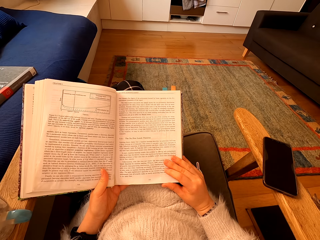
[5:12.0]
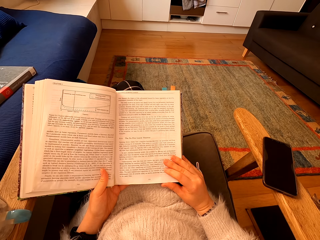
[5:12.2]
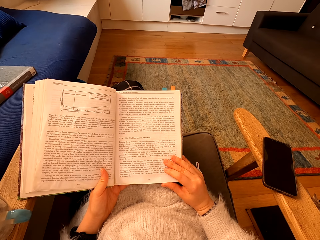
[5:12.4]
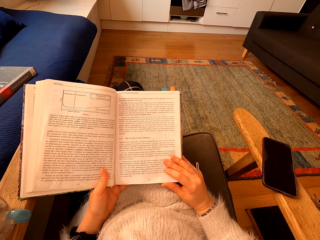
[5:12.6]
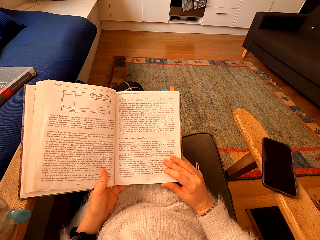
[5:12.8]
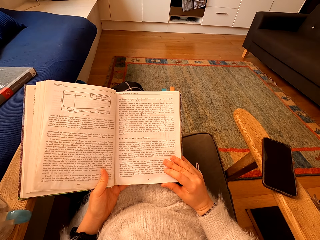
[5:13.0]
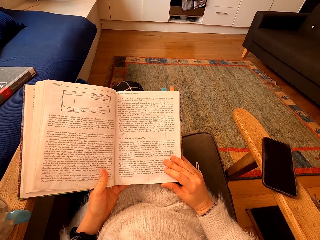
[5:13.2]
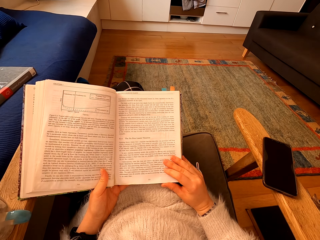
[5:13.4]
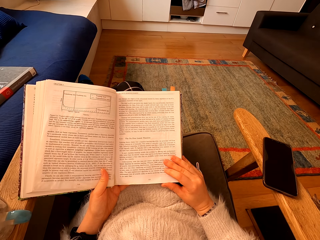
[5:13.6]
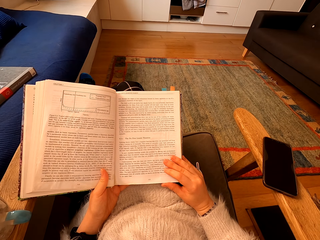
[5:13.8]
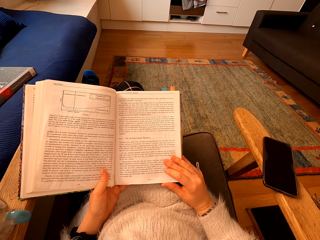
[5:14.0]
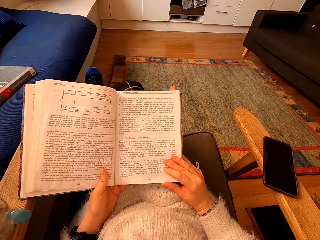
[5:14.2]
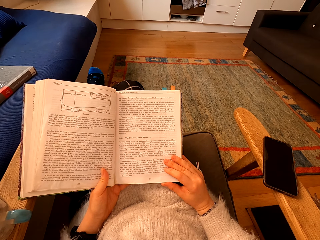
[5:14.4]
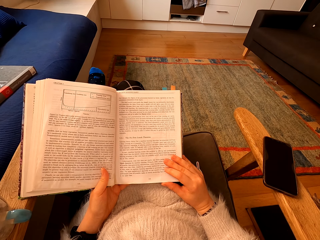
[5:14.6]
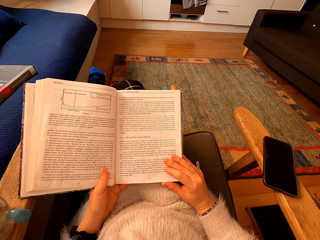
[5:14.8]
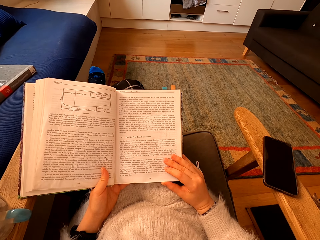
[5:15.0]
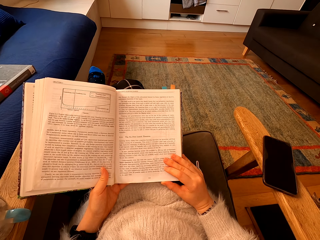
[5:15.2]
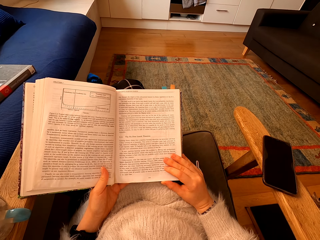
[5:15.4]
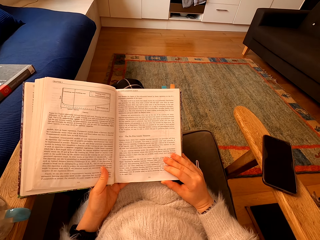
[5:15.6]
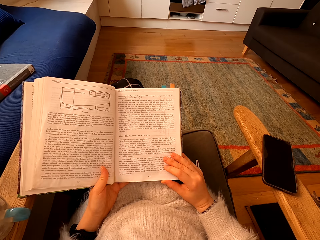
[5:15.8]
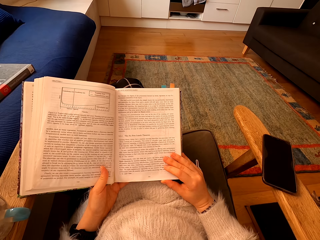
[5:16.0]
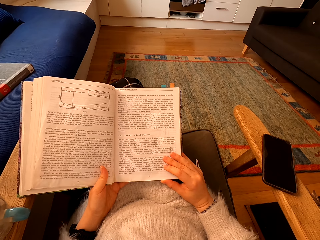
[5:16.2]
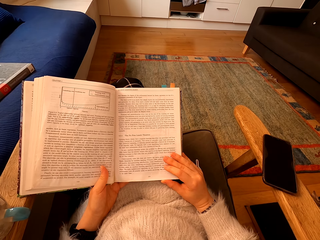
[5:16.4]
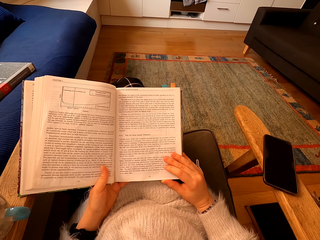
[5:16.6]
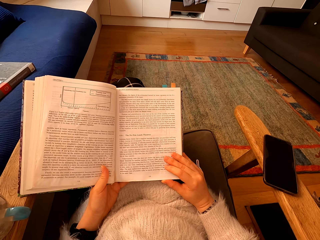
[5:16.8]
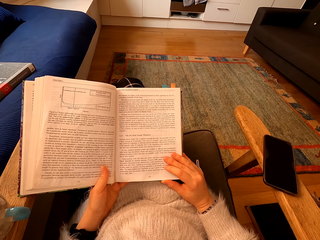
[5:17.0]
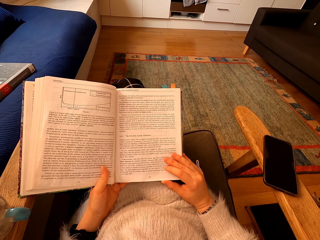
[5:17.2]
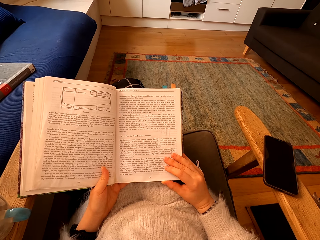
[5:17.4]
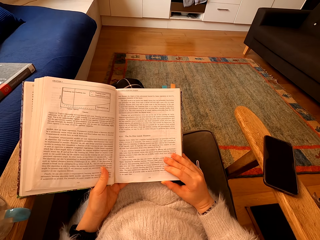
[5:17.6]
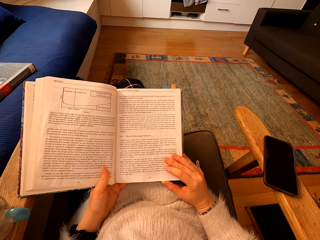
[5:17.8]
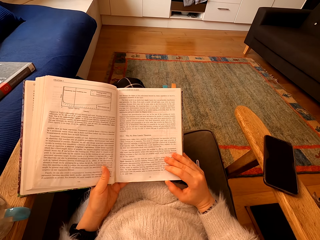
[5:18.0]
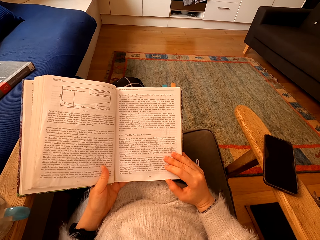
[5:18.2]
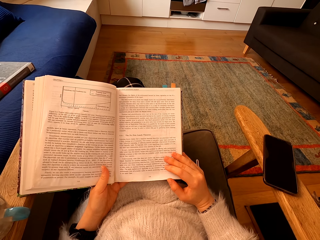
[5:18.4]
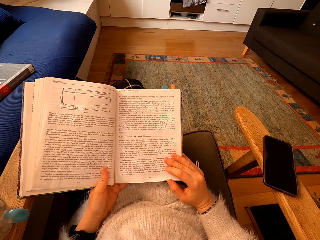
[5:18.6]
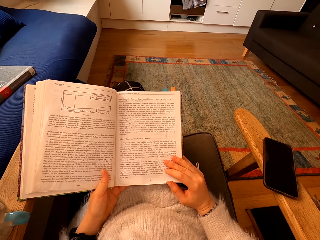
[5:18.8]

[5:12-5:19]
The camera wearer moves the leg.

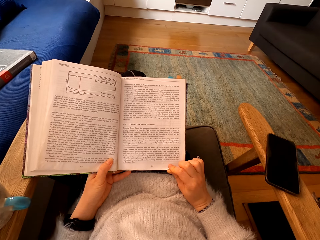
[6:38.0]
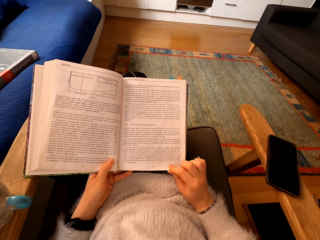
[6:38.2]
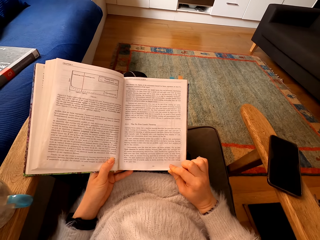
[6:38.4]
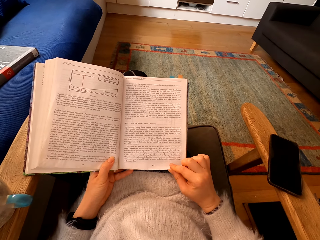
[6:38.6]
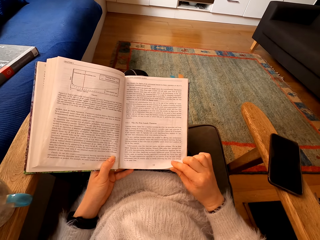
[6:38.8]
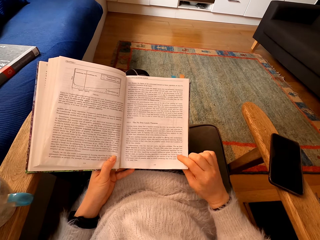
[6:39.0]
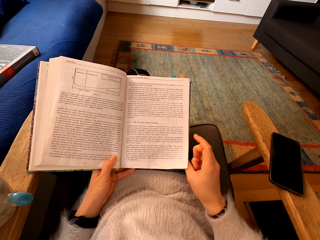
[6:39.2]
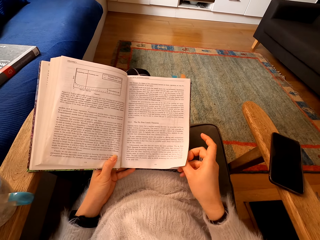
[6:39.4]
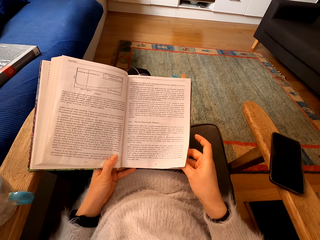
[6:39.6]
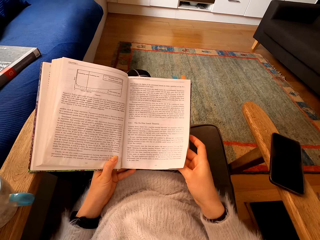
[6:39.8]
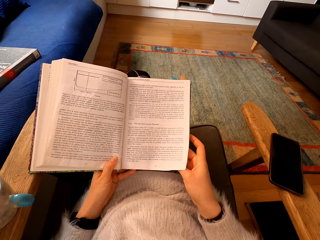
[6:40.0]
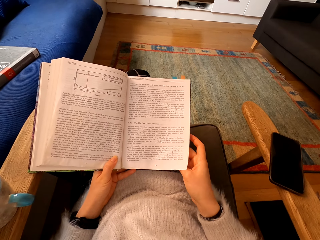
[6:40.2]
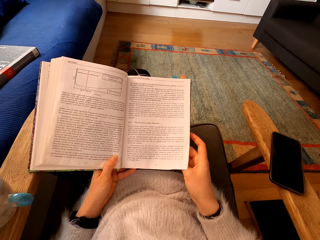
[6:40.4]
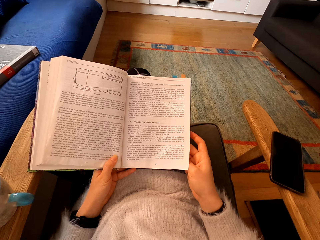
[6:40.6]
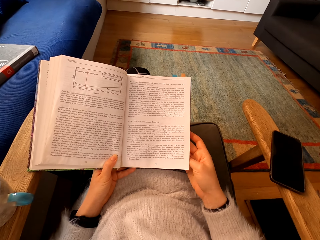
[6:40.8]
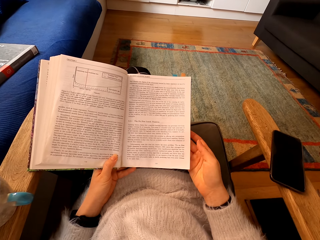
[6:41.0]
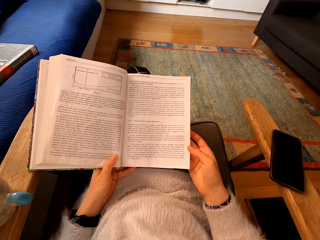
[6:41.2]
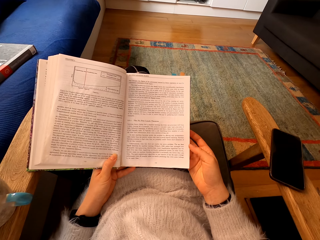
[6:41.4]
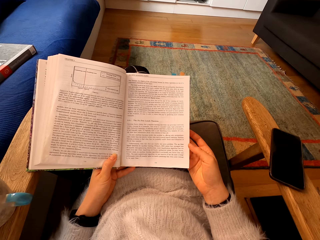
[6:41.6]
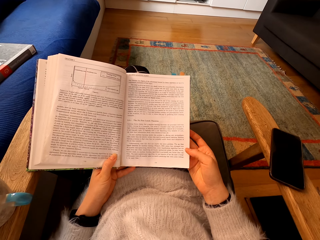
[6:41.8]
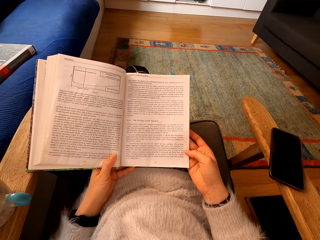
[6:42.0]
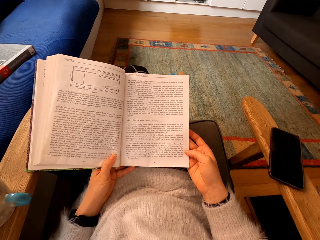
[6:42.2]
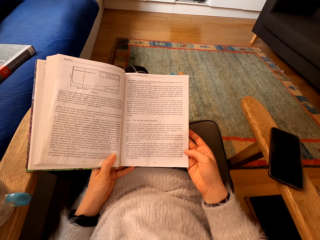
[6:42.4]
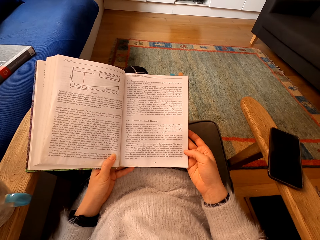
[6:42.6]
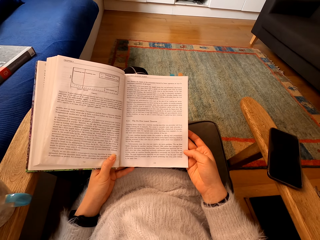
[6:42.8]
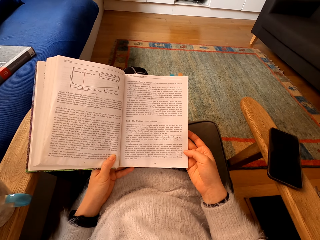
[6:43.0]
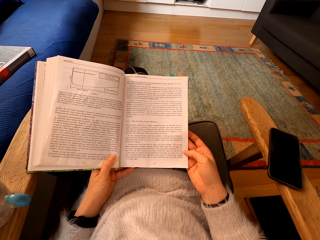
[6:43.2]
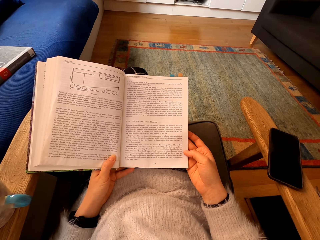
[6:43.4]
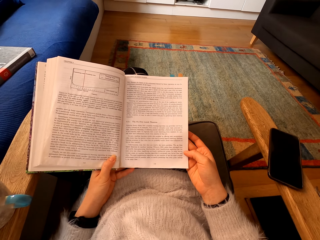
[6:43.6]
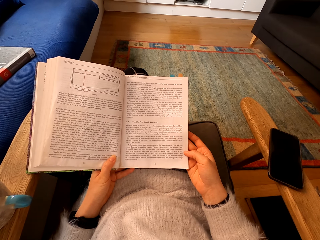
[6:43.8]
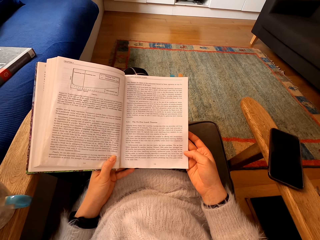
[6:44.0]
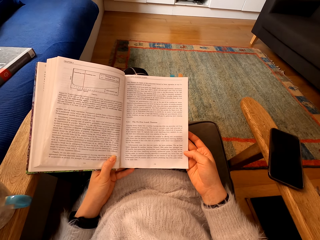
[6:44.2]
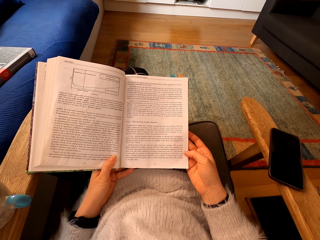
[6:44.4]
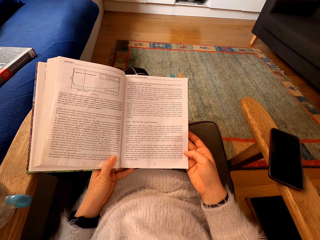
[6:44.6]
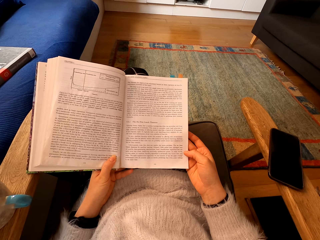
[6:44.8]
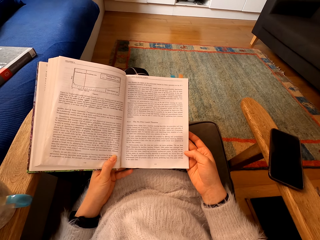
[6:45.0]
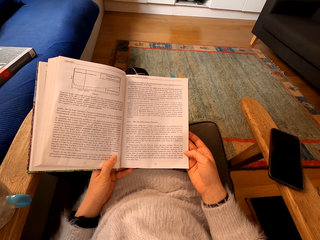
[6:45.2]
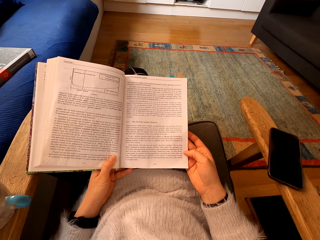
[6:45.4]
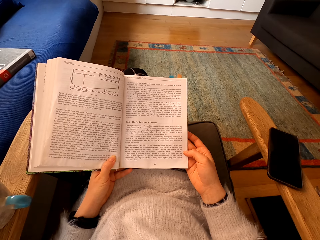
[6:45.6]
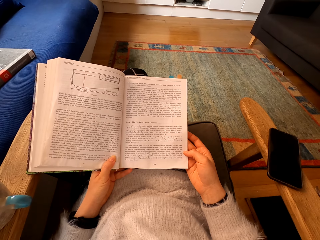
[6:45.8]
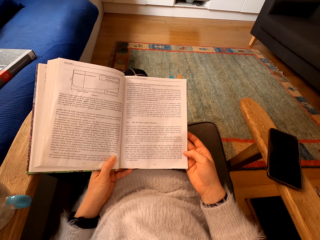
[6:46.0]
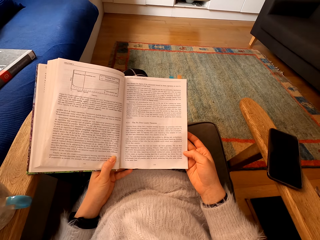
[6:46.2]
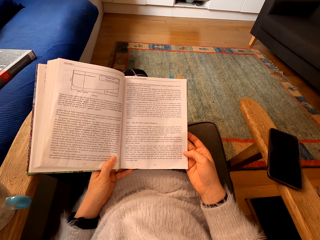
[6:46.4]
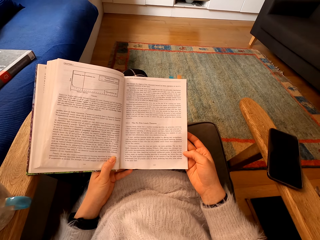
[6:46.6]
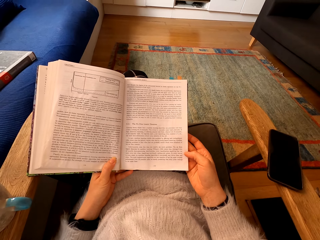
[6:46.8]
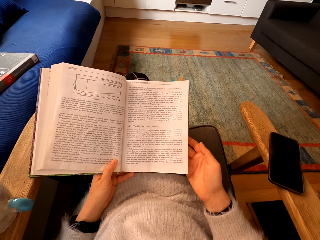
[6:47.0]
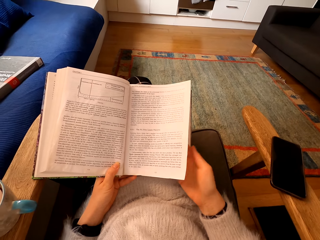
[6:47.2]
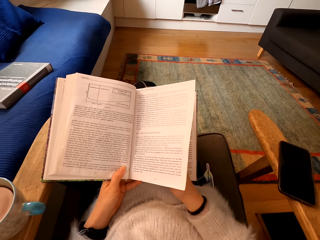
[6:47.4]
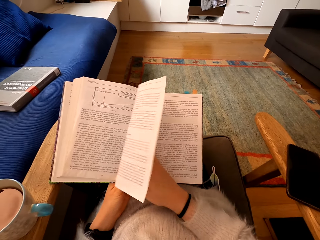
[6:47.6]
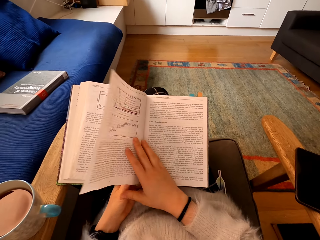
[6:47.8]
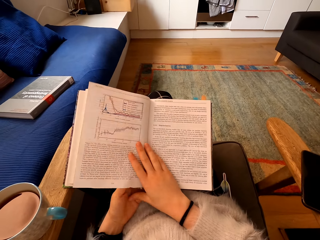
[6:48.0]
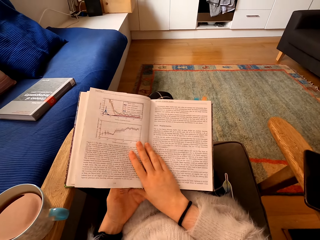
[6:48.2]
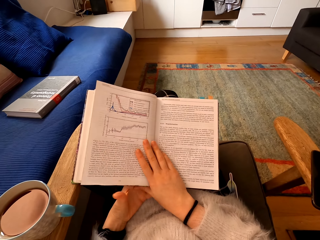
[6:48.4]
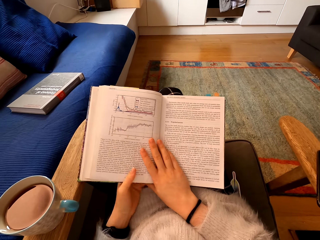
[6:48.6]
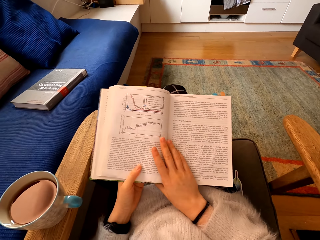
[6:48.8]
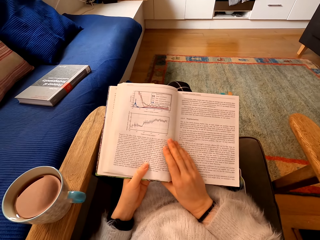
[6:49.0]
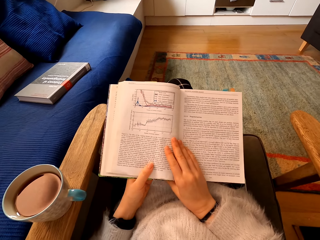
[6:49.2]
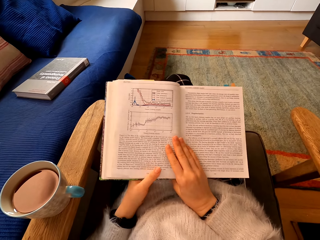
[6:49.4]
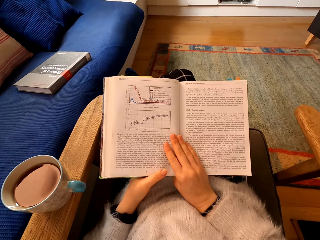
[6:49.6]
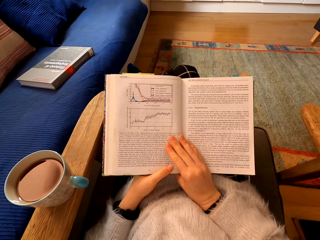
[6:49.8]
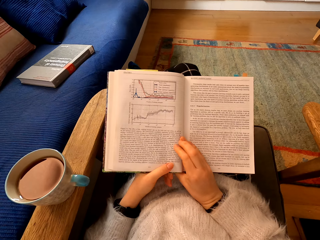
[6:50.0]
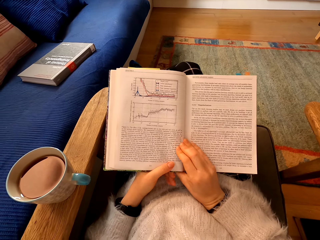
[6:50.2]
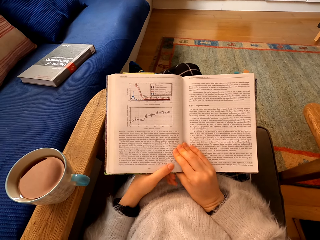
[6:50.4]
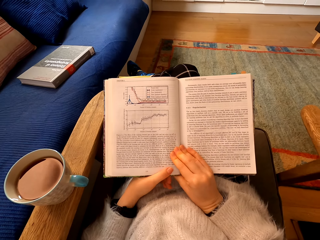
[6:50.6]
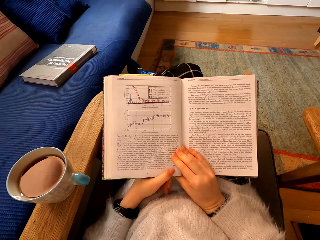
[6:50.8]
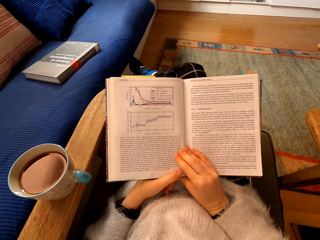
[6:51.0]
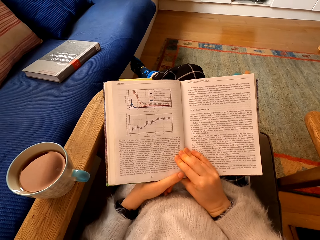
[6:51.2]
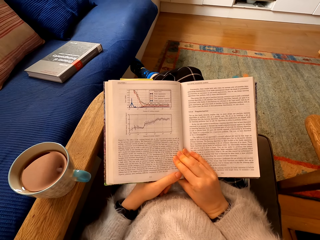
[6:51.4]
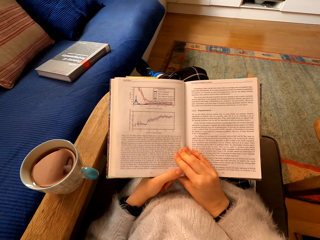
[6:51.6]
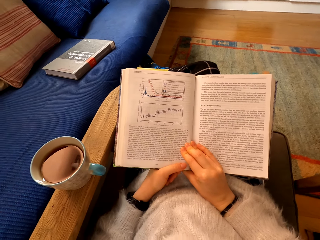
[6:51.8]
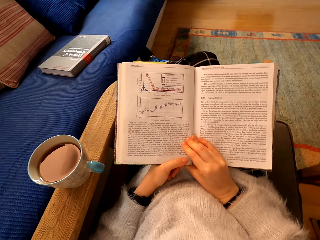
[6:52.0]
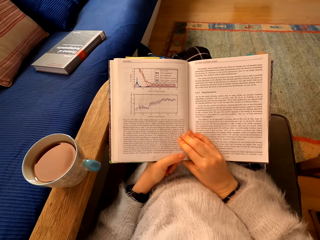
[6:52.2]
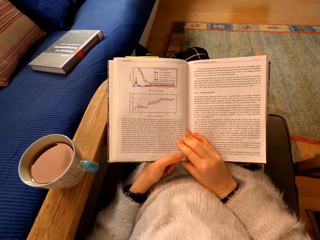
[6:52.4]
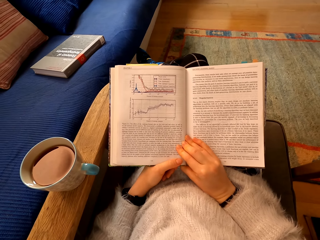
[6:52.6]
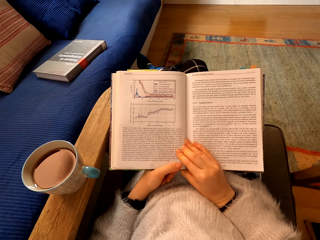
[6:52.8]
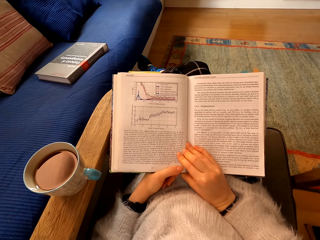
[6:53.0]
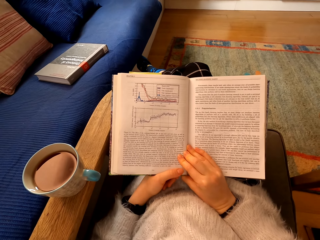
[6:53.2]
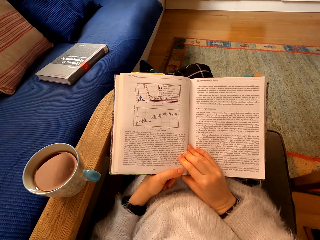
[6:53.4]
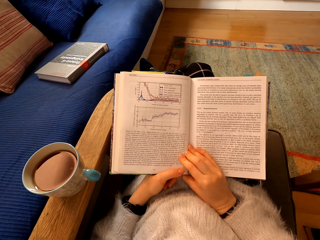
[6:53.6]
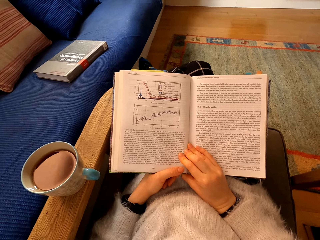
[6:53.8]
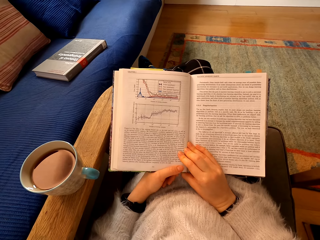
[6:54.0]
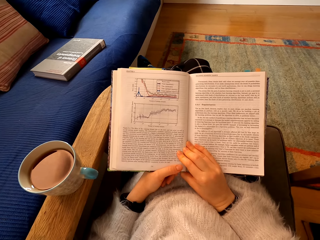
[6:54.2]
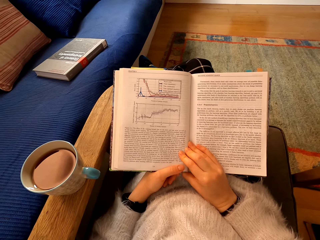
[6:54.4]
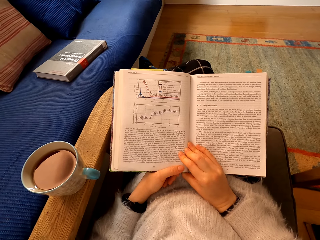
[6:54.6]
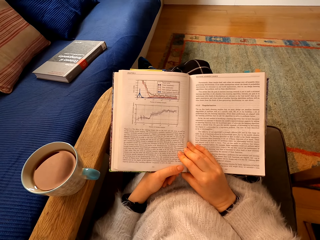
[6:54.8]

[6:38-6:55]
The camera wearer moves the page of the book. They turn the page of the book. They read the book.
